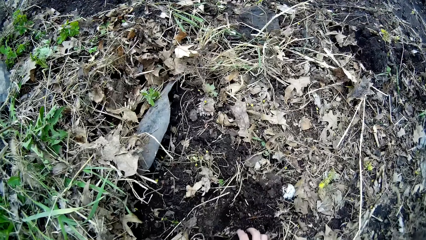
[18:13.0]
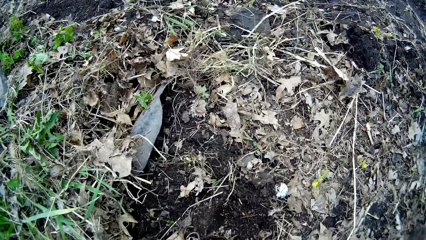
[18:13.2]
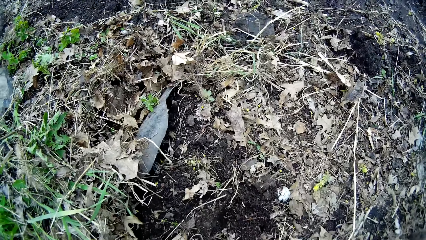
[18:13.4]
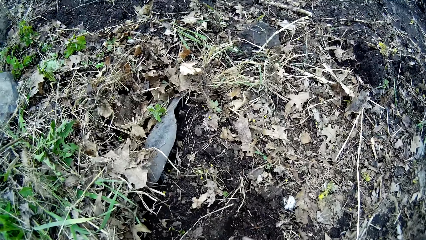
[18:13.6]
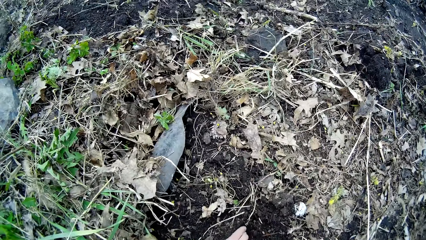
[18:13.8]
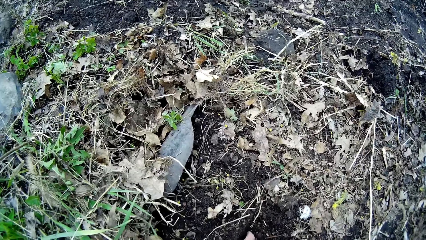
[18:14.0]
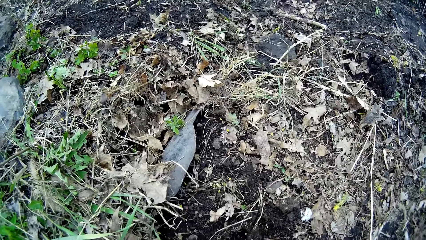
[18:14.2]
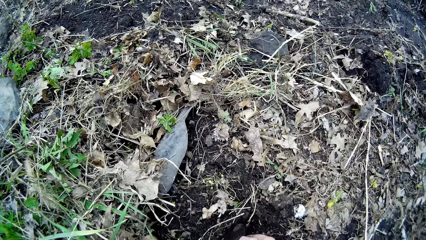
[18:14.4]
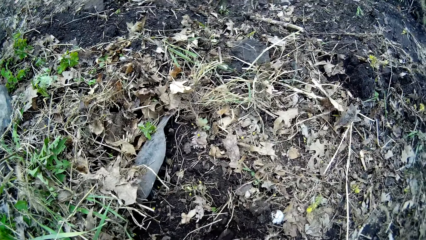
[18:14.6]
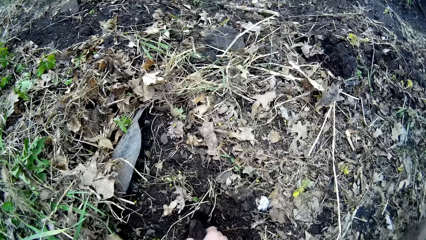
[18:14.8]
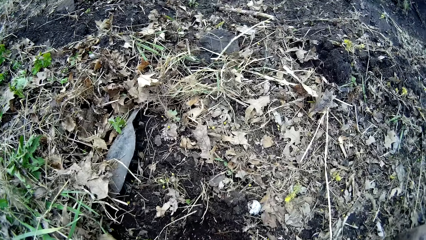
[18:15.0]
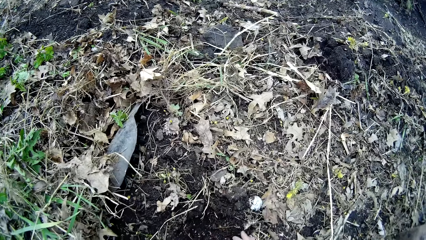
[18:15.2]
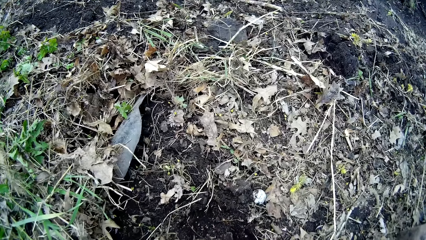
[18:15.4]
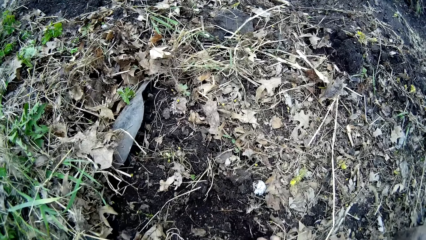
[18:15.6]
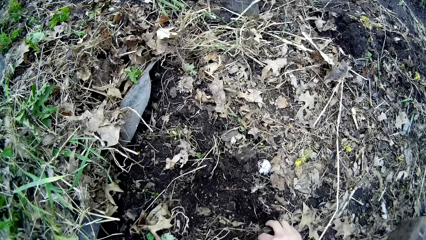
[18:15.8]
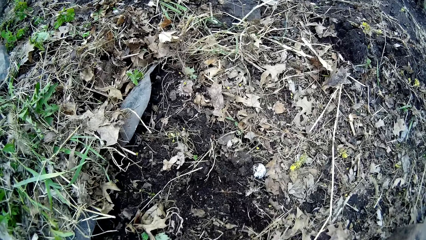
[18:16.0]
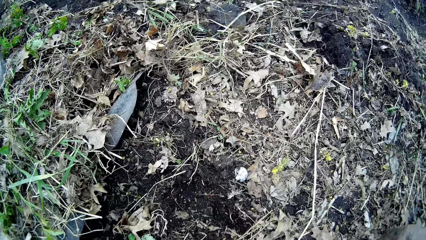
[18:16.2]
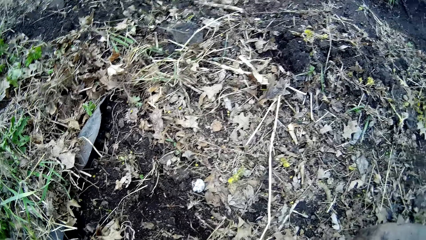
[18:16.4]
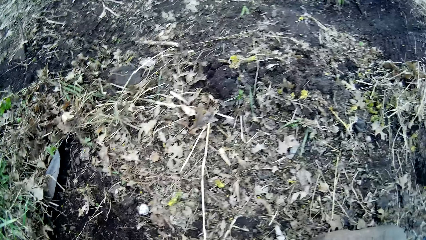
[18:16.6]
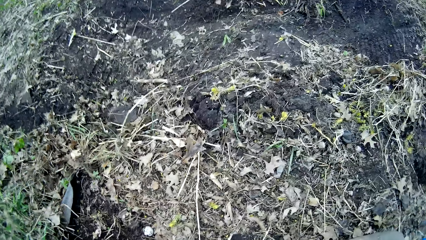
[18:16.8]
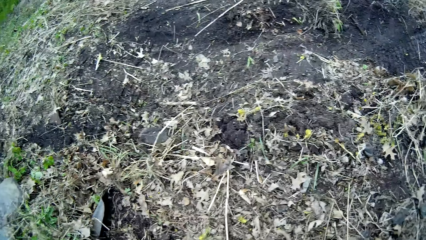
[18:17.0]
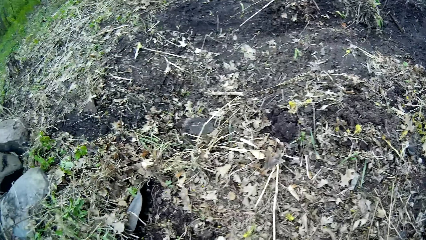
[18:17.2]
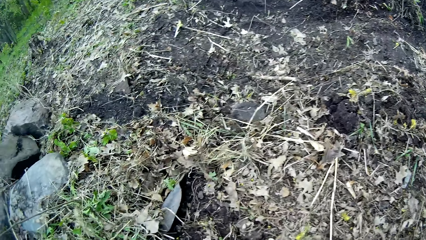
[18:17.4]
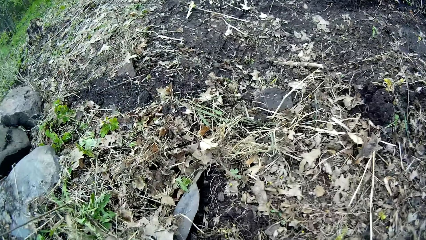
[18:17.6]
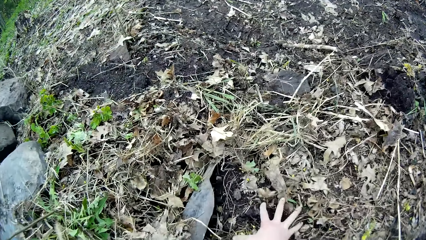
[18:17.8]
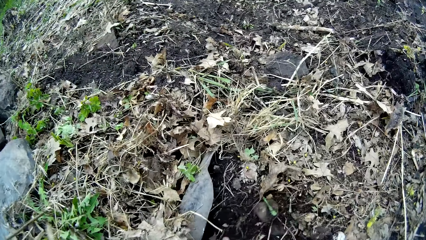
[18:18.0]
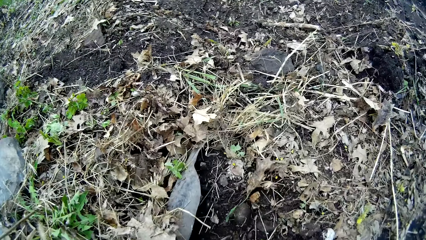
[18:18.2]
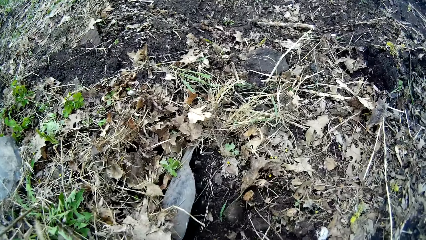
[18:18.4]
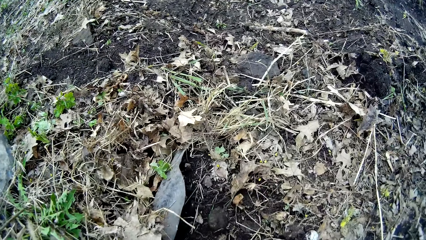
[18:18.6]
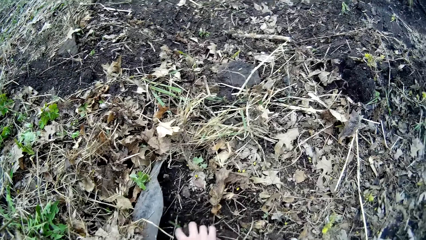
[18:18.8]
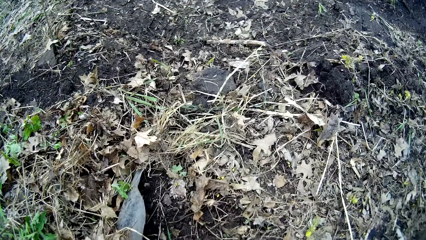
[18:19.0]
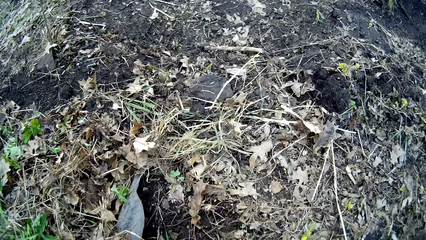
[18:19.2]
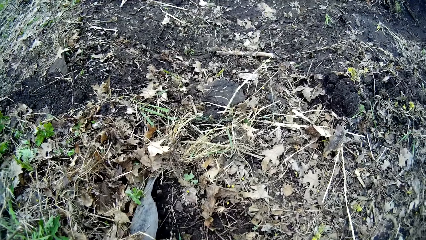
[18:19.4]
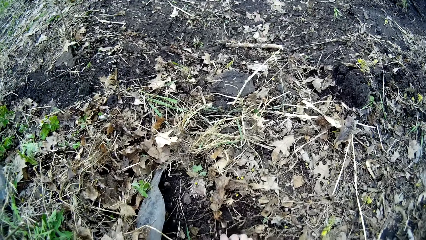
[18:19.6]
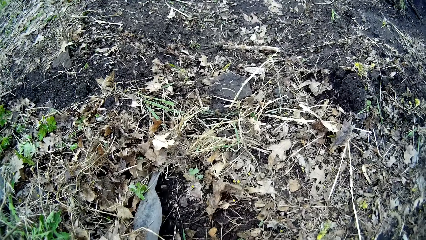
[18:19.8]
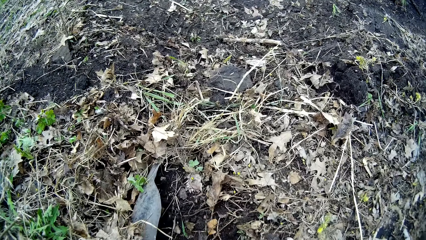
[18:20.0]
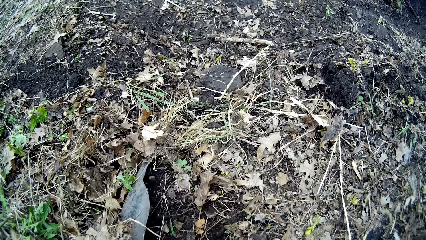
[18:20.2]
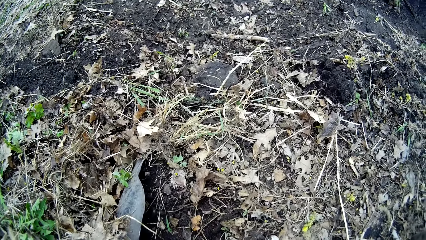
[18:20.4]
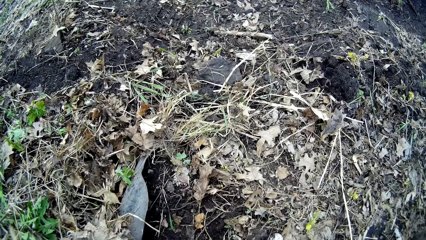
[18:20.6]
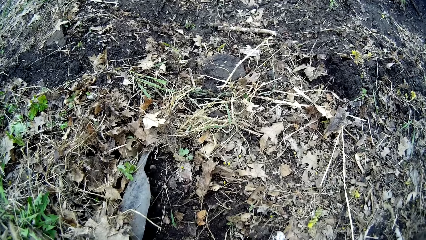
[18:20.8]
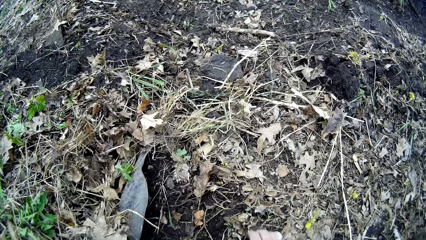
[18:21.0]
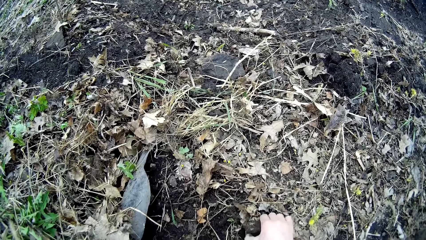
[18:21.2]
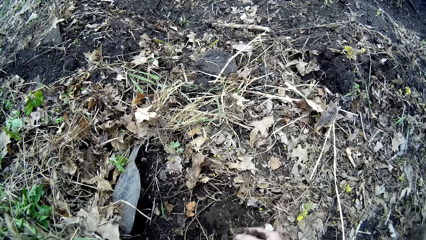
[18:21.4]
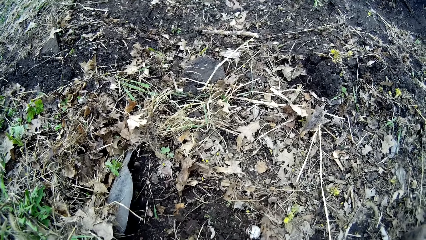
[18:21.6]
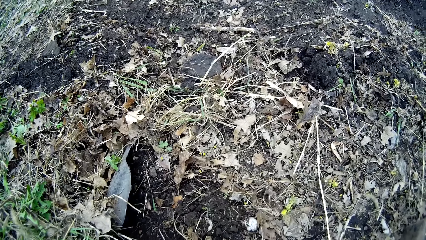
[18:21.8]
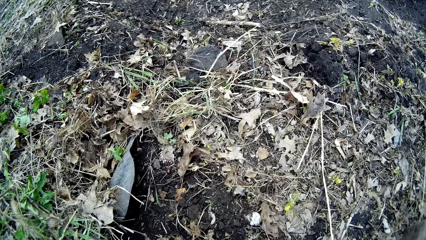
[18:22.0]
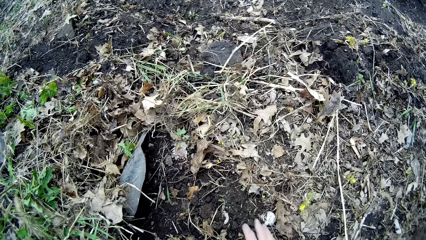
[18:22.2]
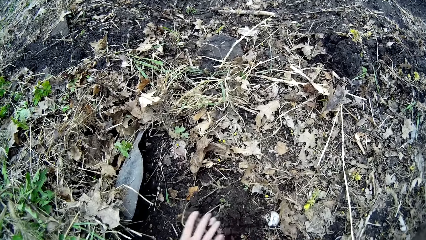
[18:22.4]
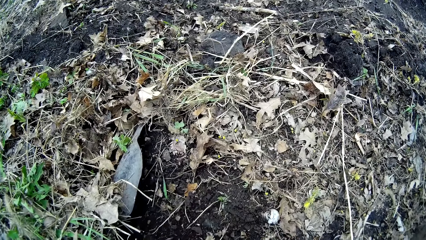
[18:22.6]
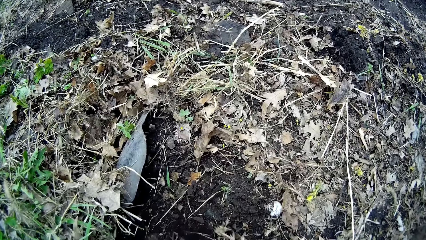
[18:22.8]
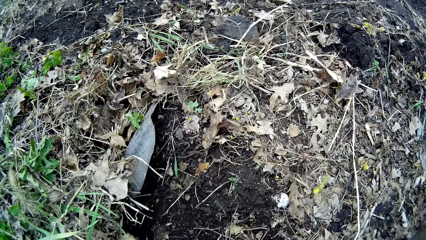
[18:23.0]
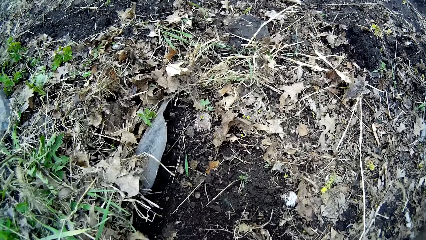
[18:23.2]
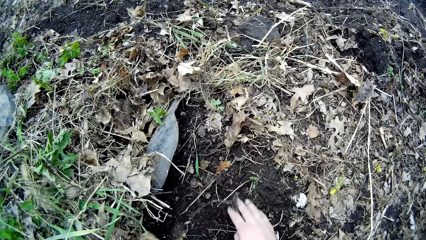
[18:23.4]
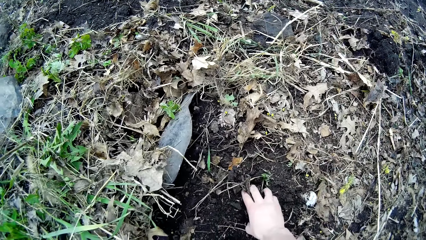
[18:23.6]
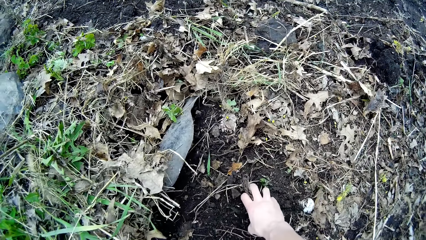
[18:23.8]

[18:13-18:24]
The camera wearer picks a rock from the ground with her right hand. She moves in the garden, moves soil in the garden with a hand. She picks up a stone. She picks up a stone again. She picks a stone with her right hand. She sifts through the dirt with her right hand. She moves soil in the garden with a hand.

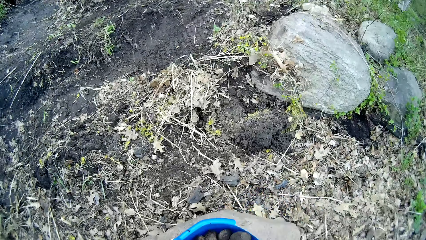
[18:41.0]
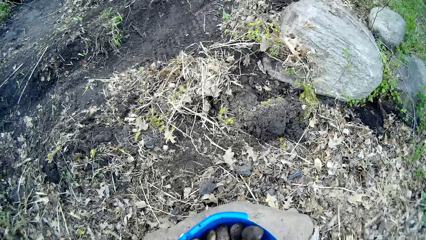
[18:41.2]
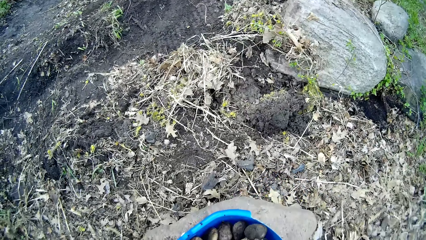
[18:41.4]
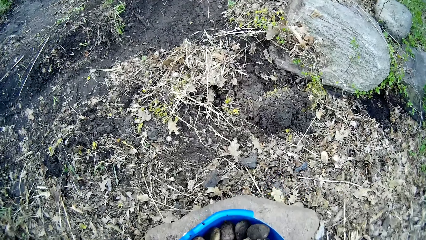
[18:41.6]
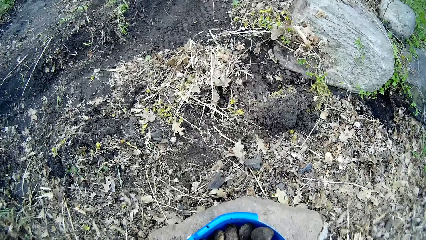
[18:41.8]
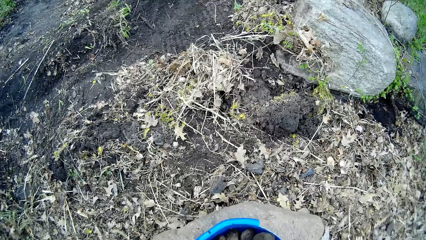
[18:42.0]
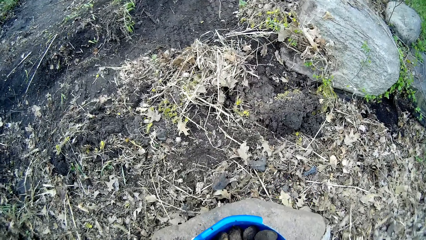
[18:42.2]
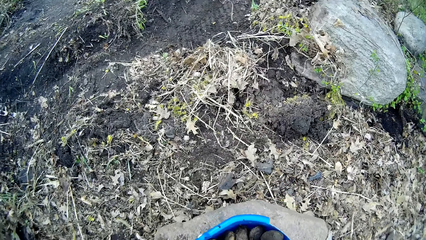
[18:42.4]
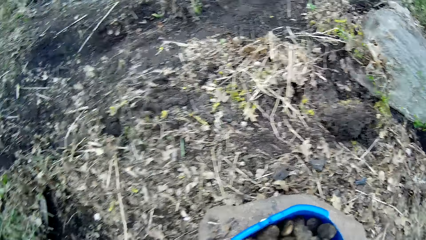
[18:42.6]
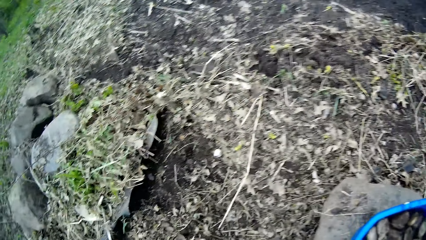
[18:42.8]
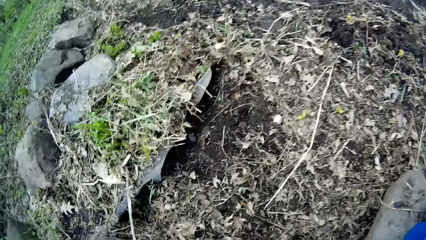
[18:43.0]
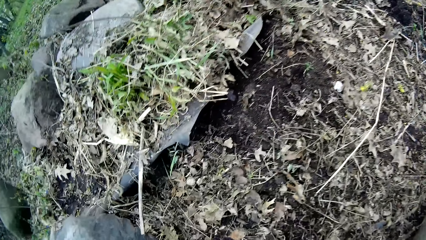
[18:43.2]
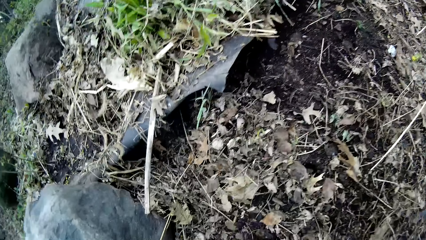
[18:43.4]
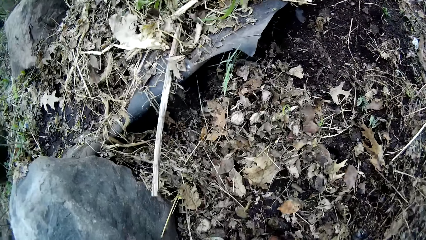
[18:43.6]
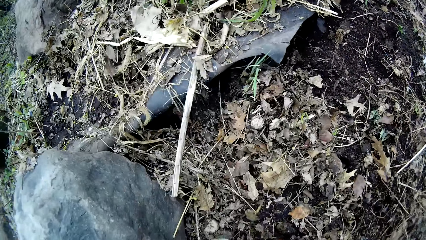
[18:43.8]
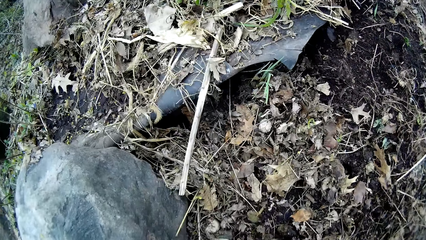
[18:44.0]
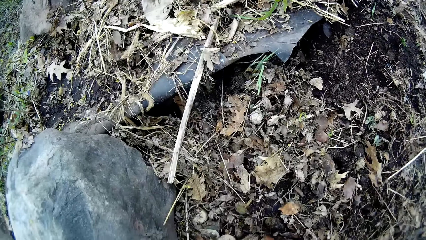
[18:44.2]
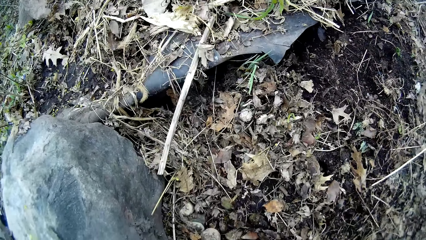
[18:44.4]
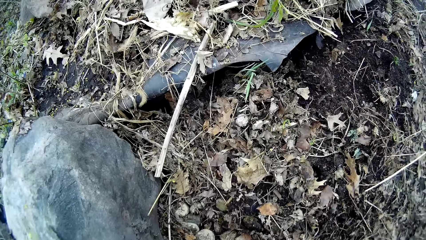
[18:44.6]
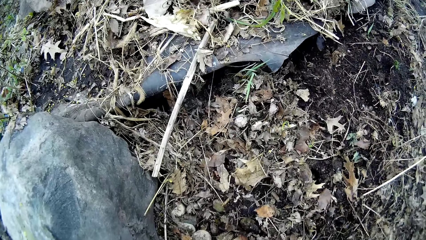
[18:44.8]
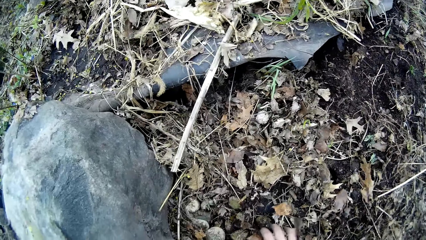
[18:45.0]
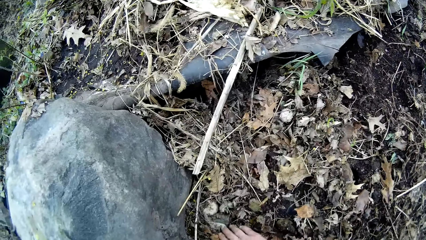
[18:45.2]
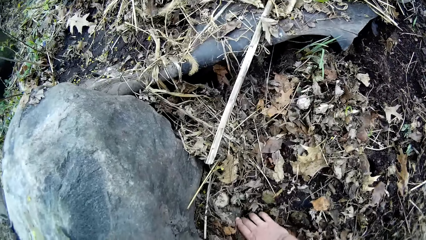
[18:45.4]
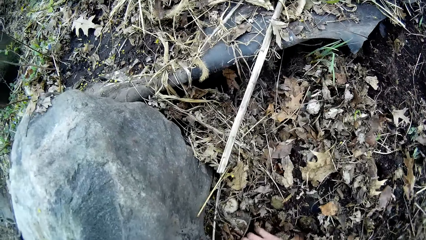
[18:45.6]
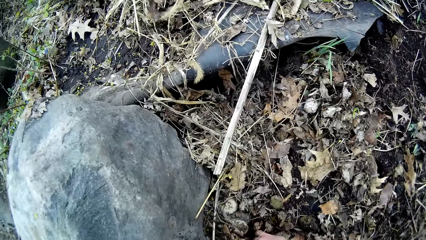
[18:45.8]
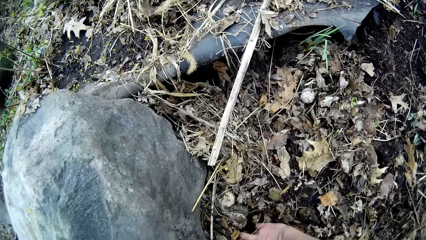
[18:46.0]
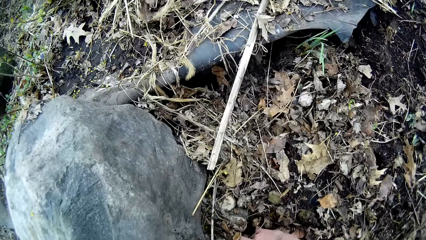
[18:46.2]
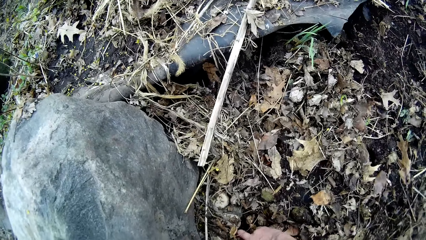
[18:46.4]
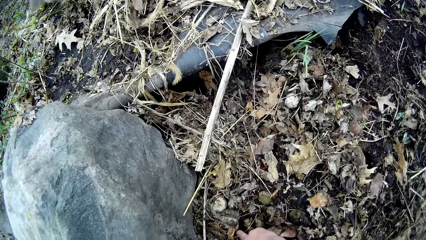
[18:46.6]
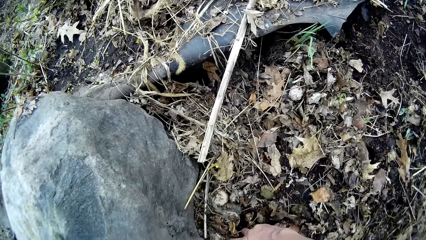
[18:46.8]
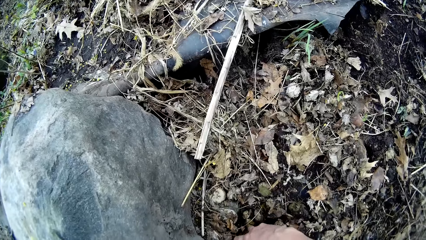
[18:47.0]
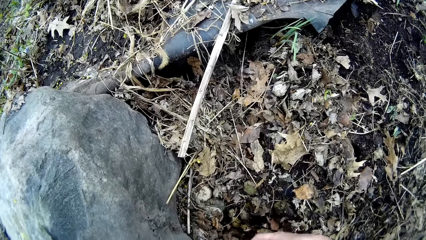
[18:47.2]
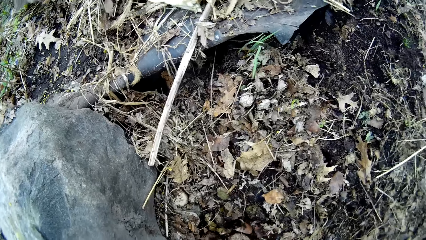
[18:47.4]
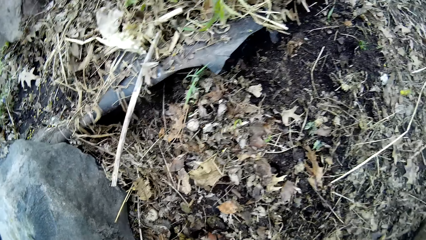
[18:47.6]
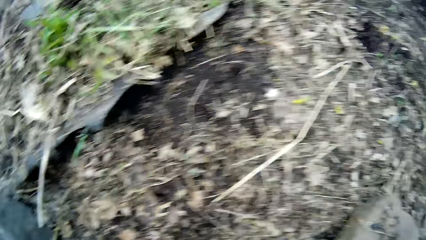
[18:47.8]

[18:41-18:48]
The camera wearer looks around and turns around. She picks a stone from the ground with her right hand.
